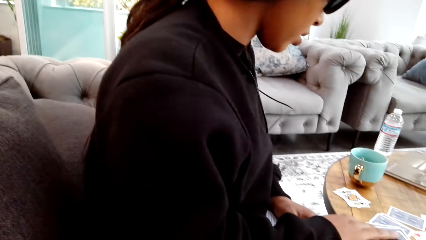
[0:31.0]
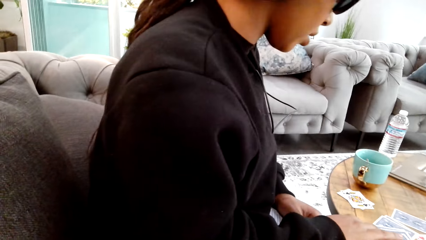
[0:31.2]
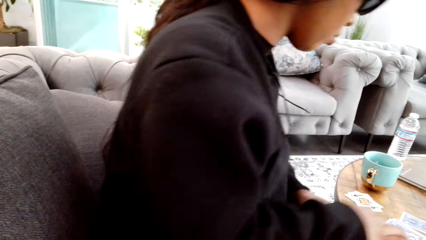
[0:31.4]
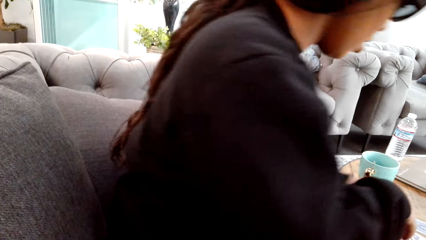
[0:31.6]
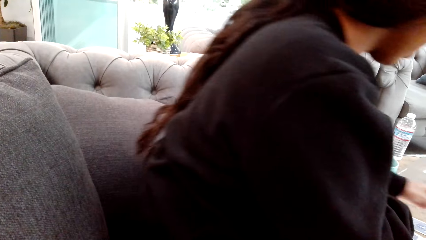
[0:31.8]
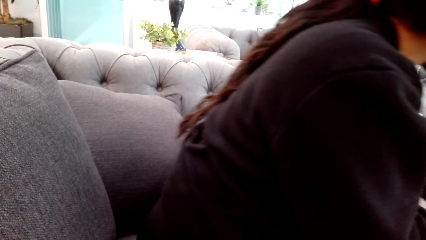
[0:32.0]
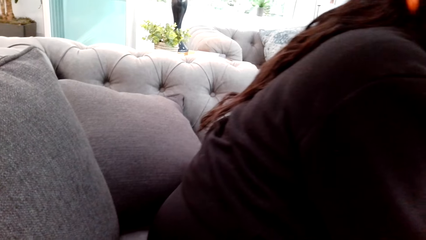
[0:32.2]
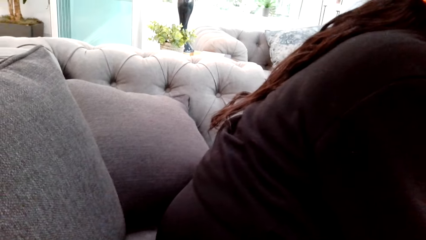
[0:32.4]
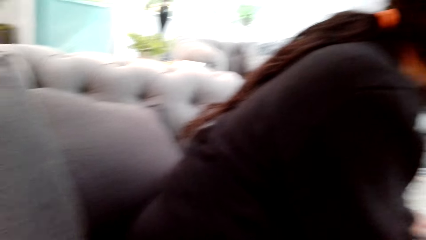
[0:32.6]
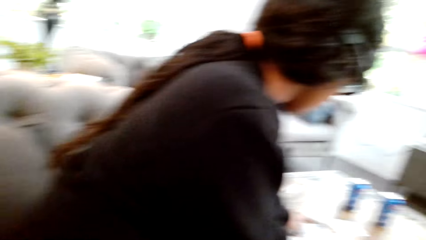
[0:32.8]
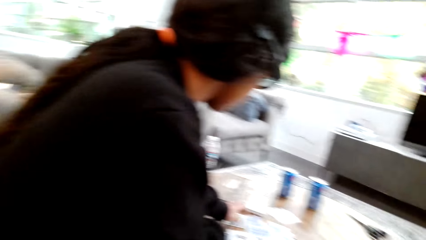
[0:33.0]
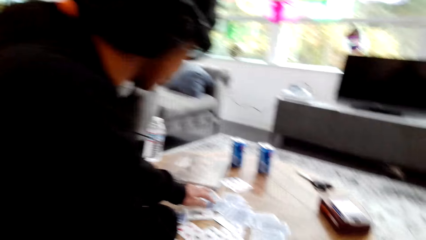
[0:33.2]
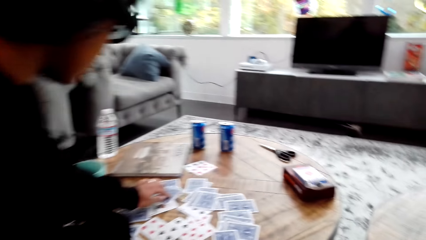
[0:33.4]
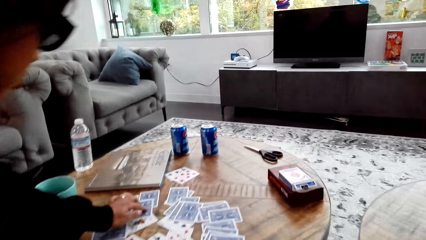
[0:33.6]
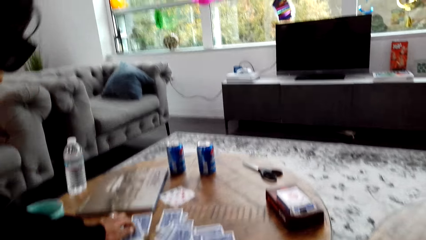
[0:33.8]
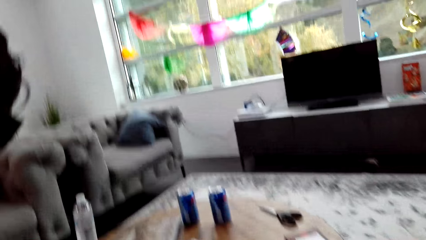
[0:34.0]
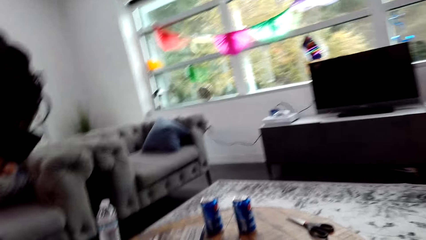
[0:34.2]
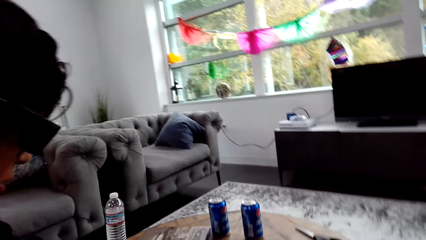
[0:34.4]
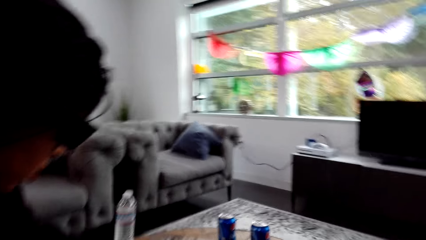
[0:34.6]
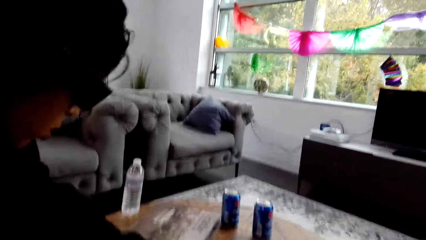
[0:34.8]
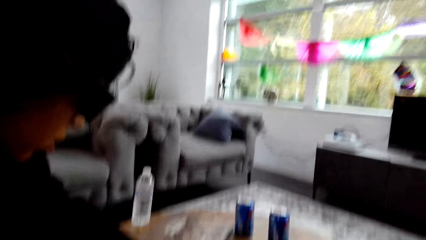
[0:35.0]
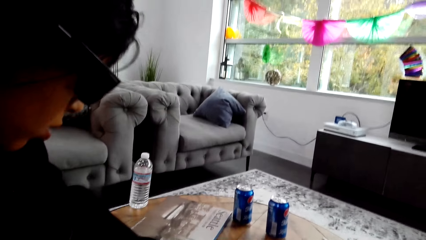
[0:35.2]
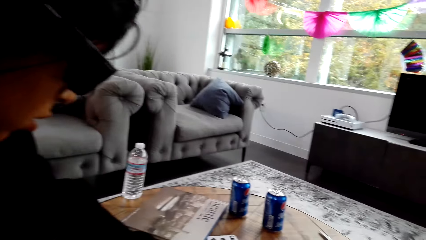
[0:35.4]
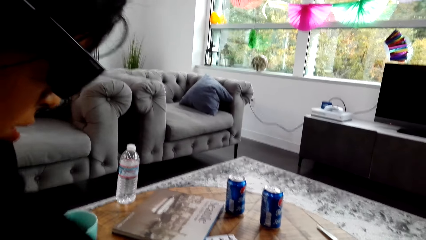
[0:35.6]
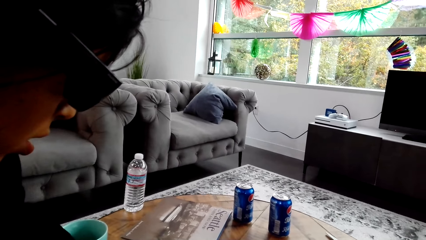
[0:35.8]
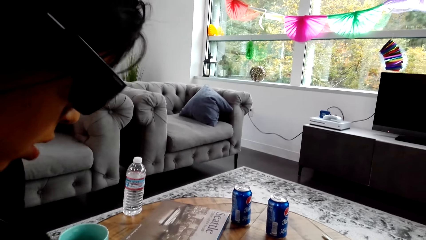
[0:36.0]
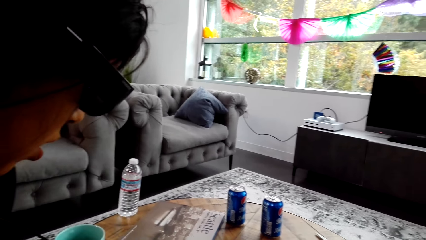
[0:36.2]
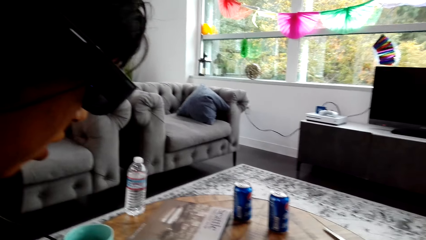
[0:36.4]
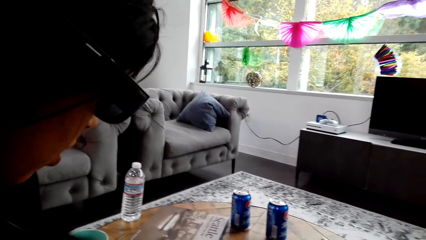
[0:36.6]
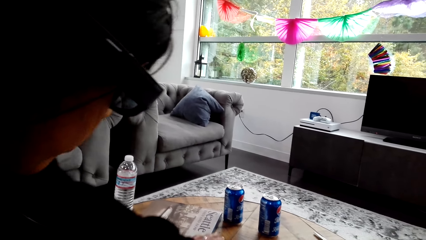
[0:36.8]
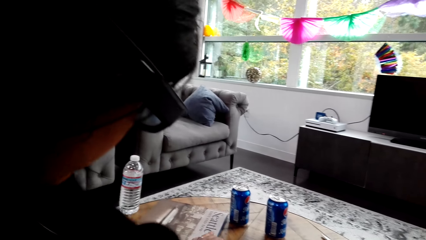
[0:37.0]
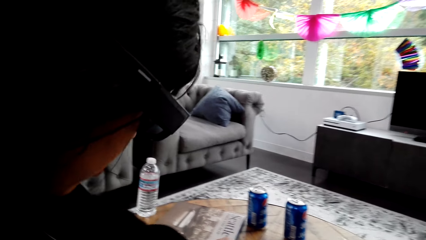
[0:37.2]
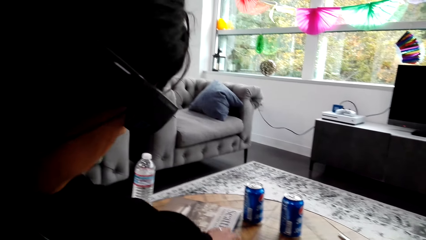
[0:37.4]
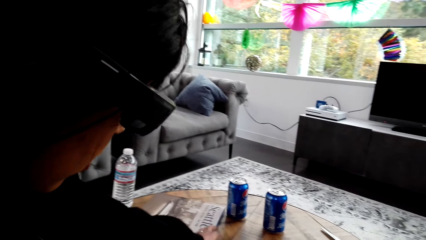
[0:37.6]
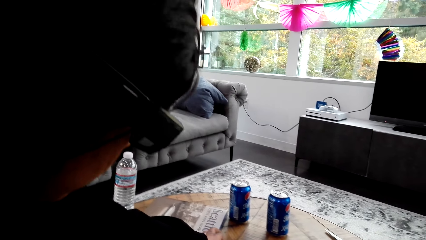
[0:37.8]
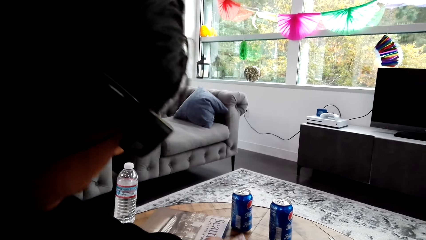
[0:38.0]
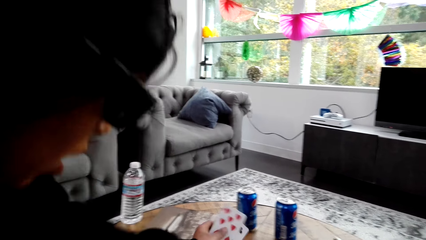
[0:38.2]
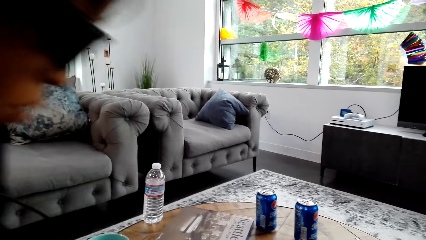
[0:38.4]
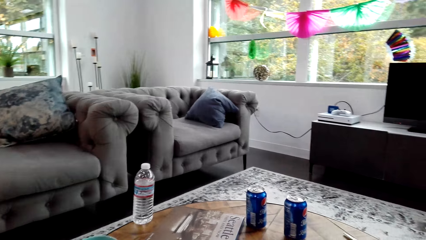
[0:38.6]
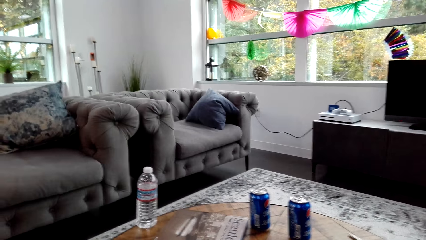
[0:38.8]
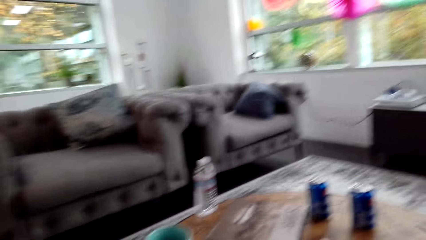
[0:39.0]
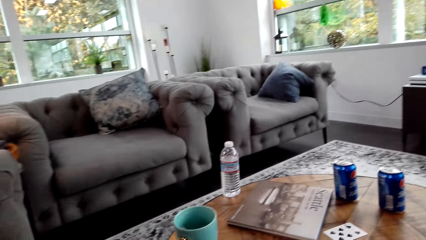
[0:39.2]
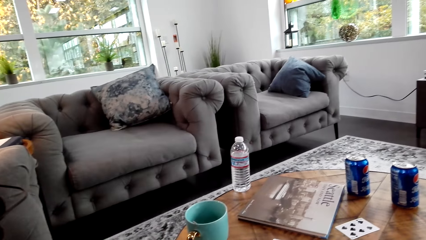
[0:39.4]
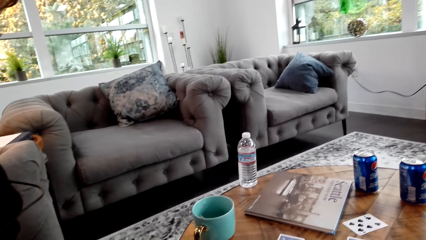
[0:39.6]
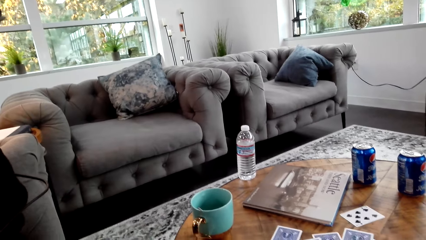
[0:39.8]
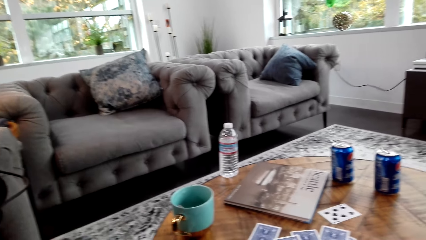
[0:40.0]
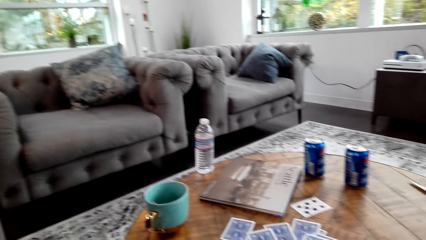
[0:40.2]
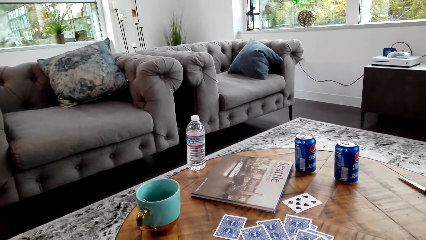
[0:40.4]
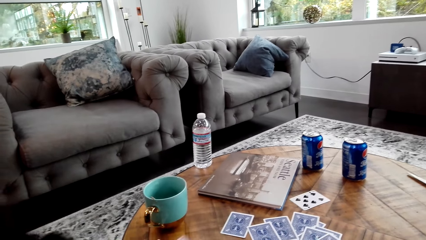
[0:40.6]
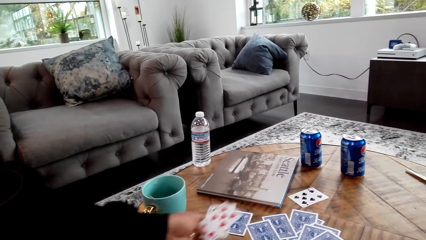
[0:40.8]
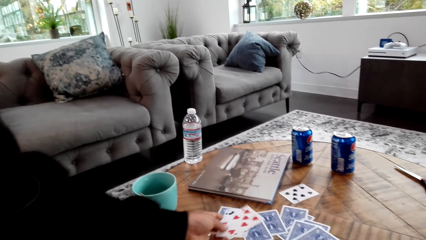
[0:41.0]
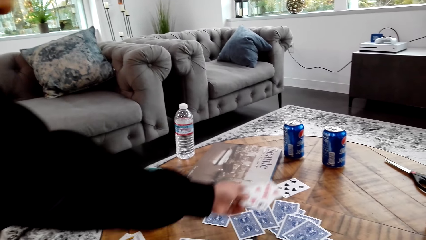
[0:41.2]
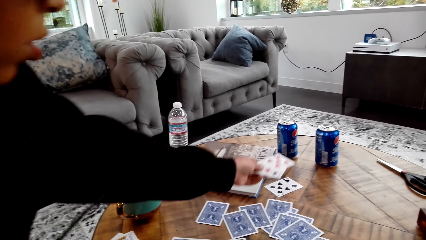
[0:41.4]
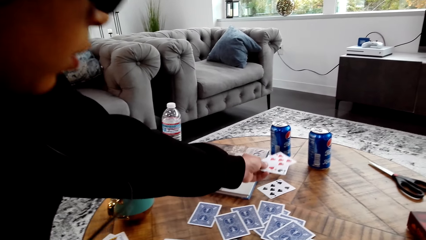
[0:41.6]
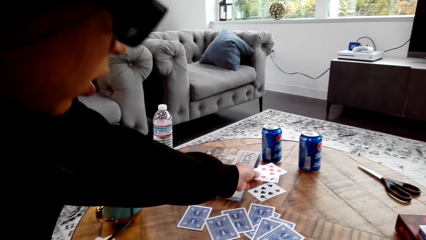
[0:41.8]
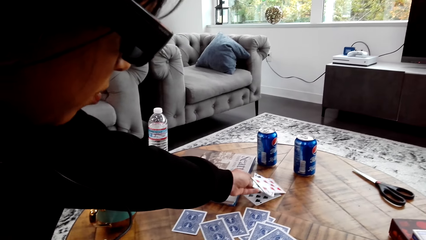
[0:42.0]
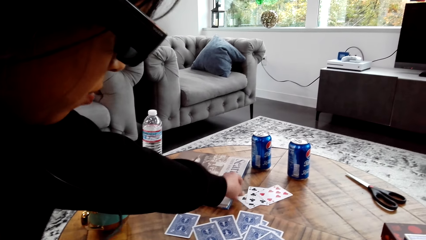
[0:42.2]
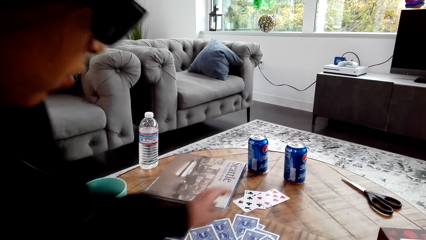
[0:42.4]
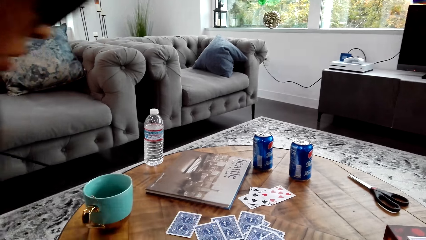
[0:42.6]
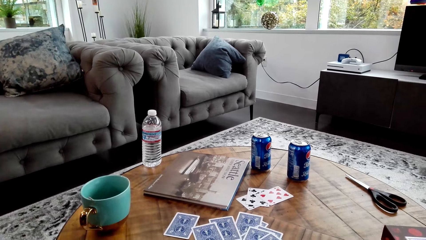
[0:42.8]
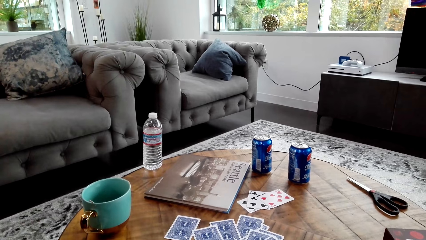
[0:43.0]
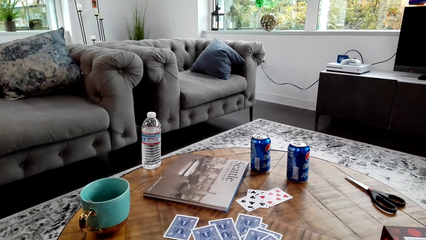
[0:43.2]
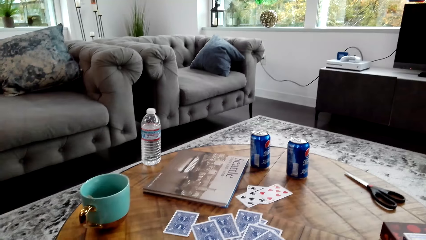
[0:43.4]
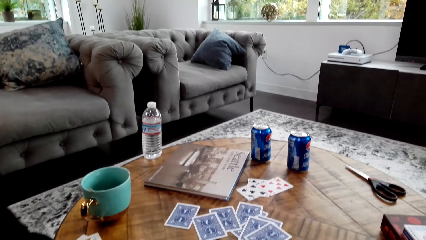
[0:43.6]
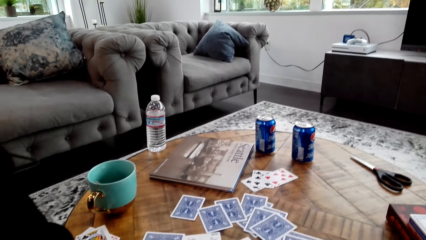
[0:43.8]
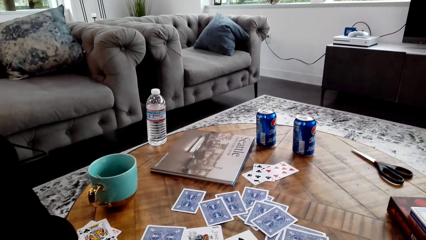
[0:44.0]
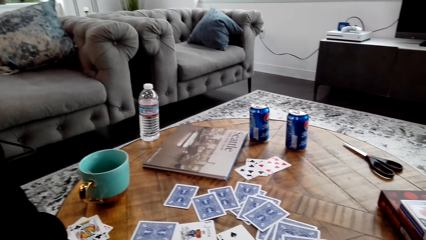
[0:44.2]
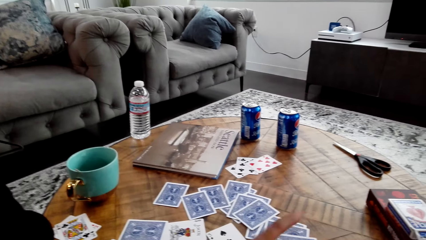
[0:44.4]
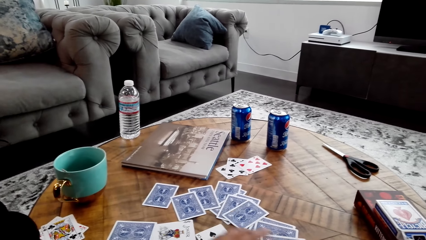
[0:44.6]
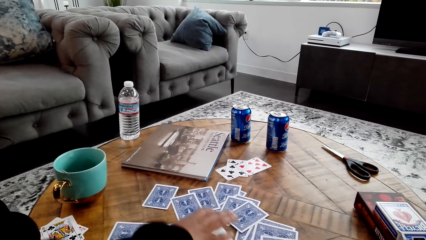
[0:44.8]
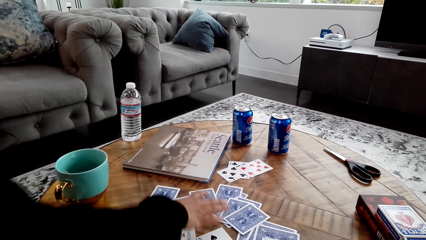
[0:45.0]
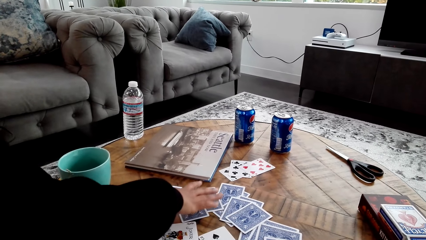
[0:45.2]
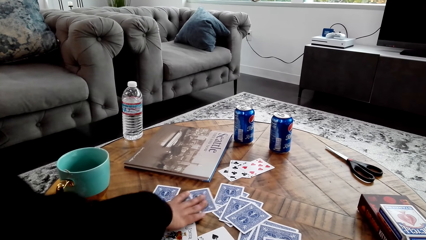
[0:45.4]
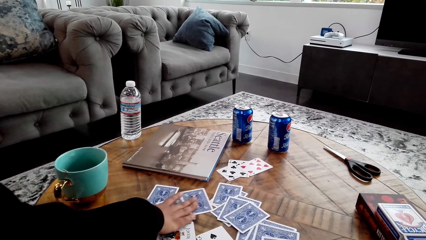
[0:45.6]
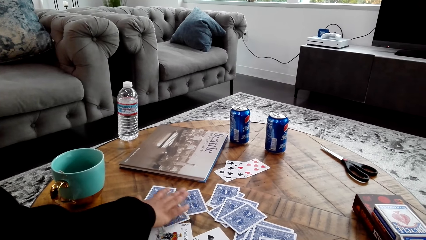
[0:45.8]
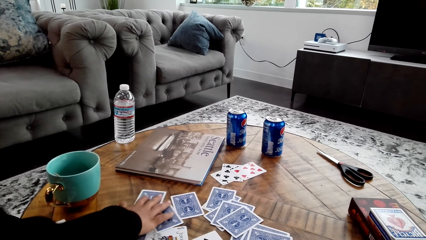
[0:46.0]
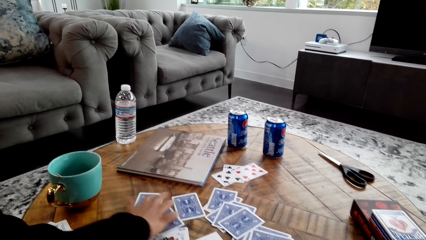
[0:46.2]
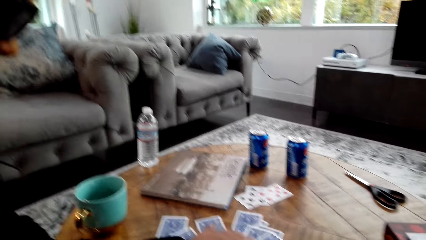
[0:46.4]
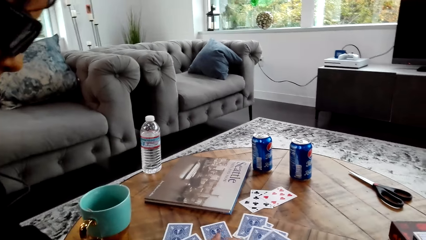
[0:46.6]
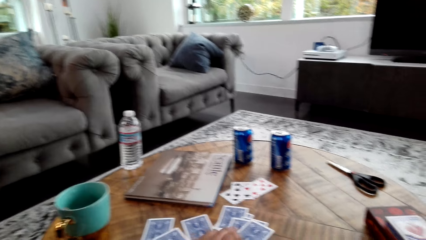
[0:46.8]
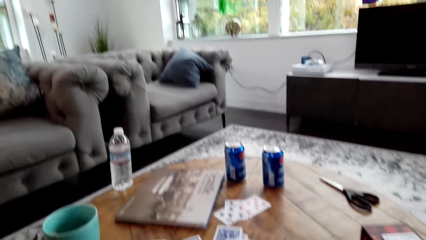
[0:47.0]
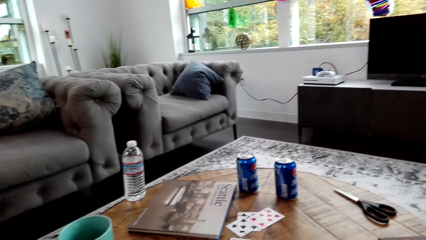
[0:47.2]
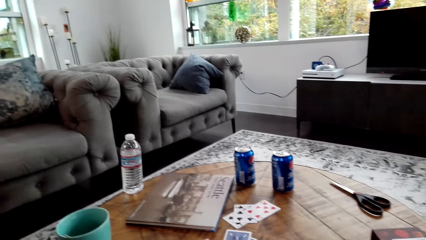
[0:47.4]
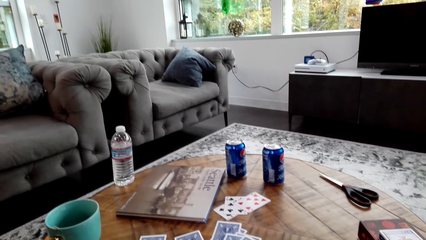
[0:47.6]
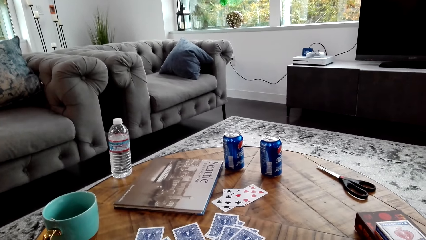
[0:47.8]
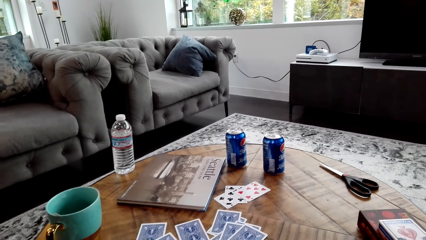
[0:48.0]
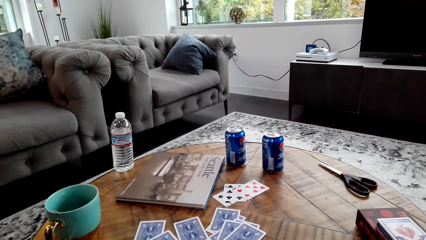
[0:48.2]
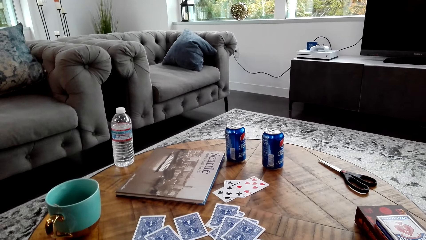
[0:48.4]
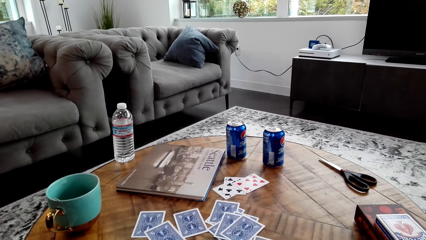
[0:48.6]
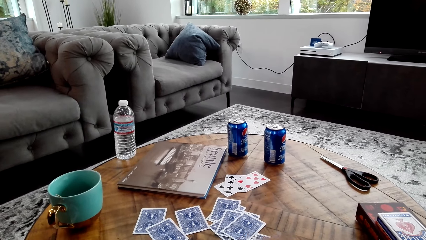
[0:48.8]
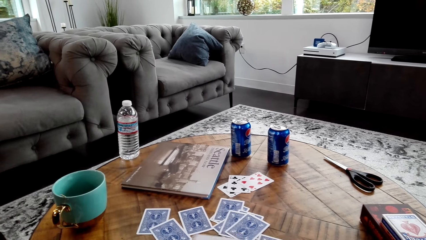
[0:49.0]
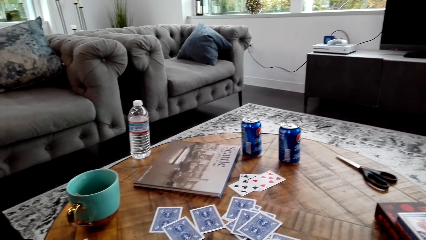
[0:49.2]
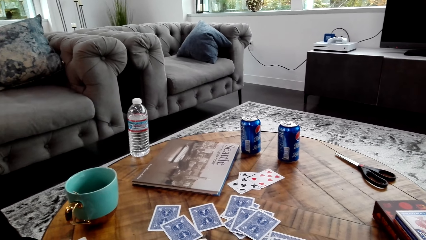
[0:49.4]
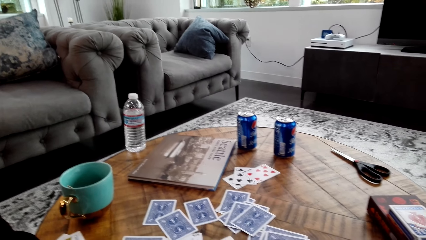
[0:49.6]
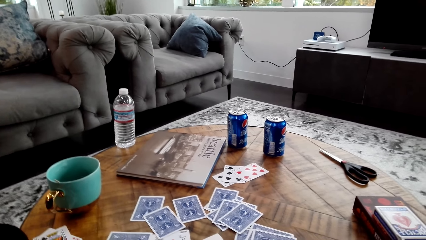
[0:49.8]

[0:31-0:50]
A woman touches the cards. The woman moves on a sofa and moves a card on a table. The camera wearer stares at the table. The woman picks up the cards, places the cards on the table, touches the cards on the table and moves the cards on the table.
